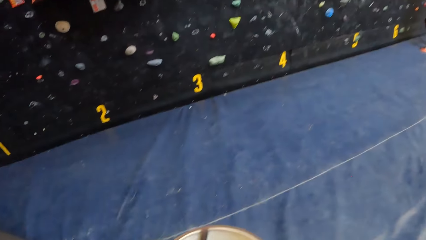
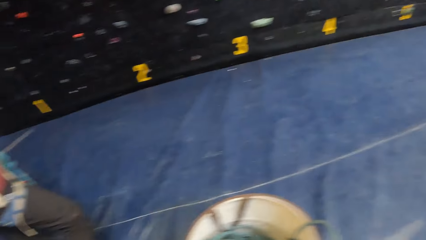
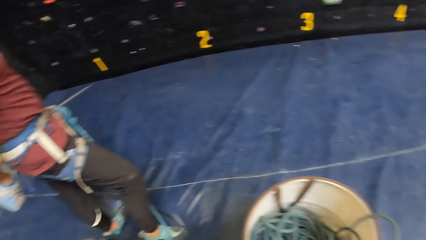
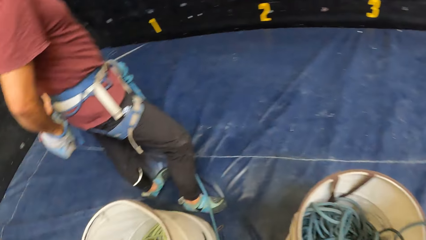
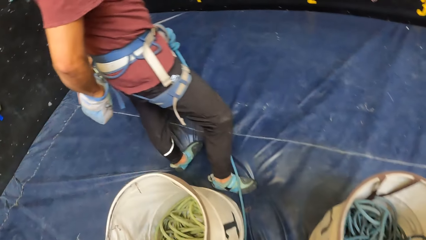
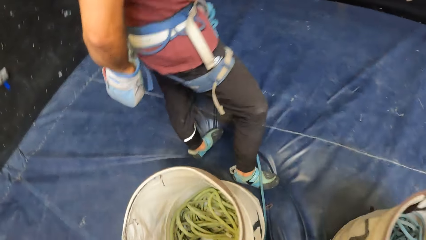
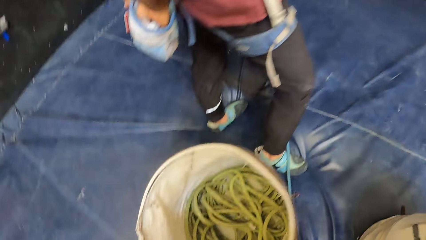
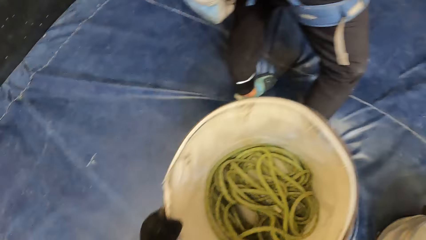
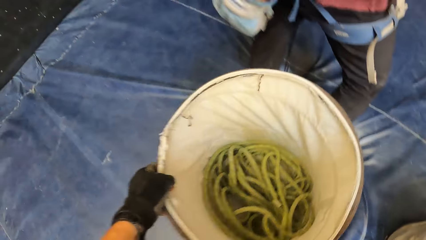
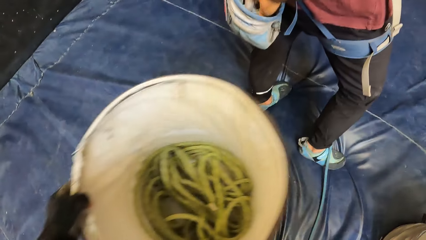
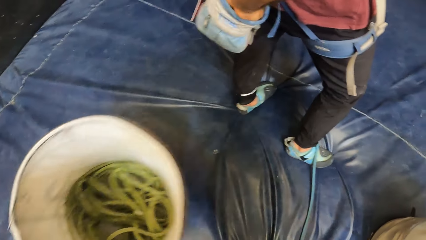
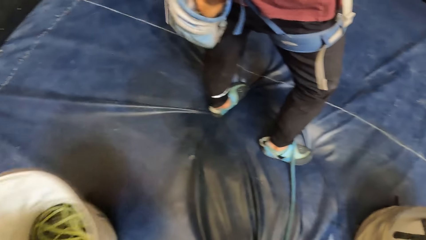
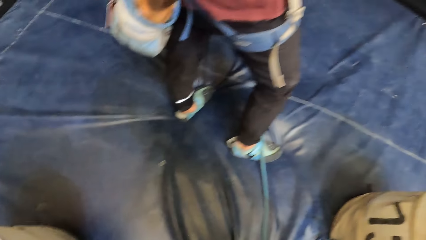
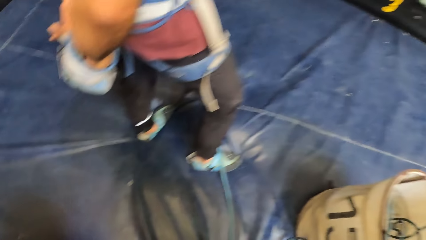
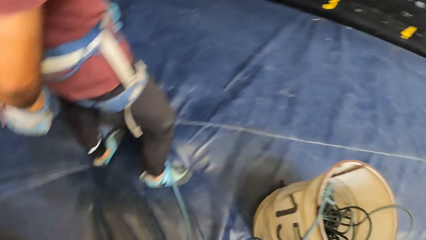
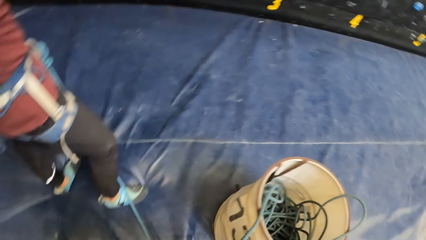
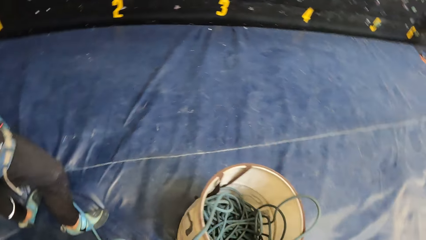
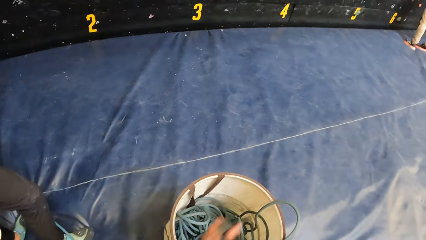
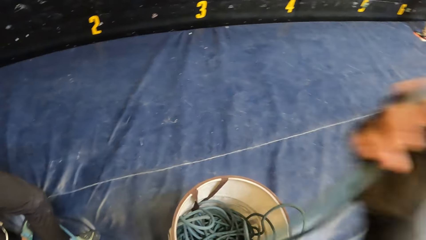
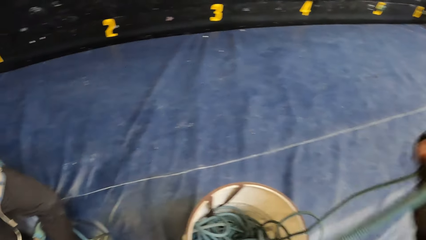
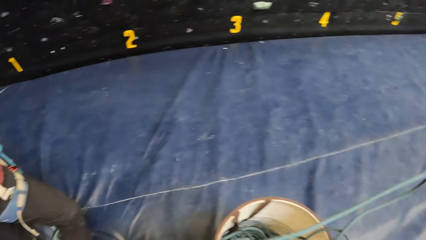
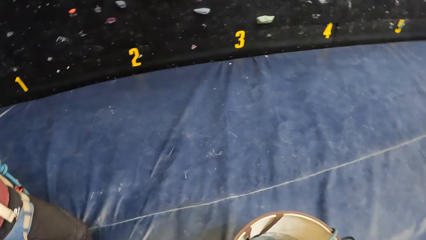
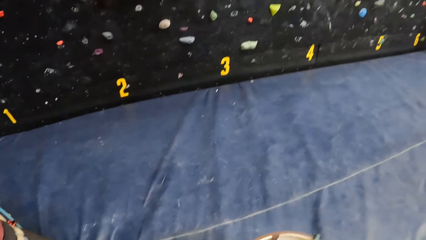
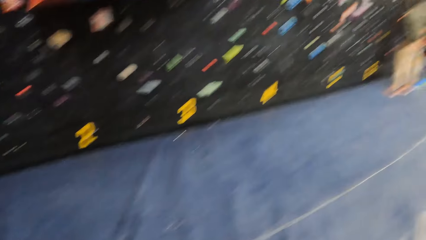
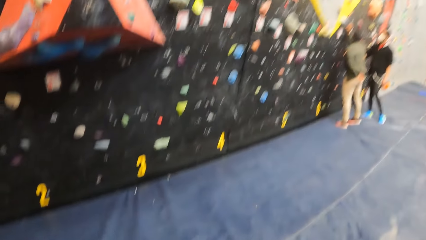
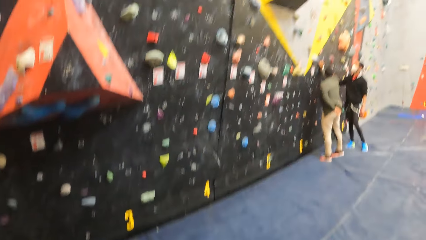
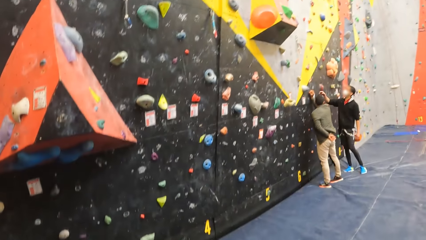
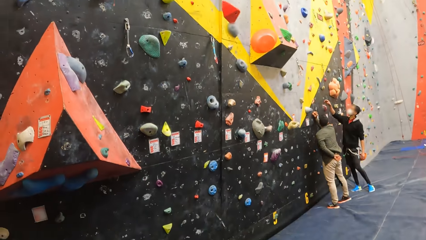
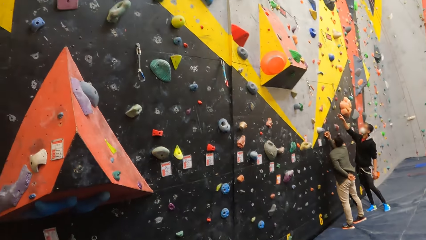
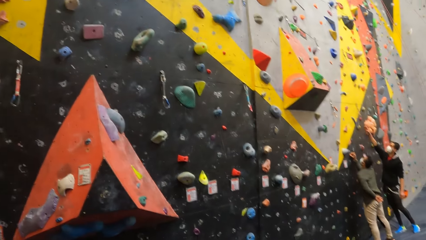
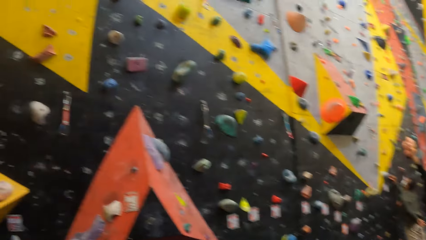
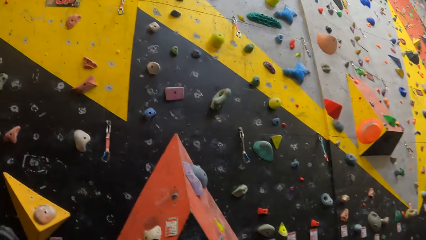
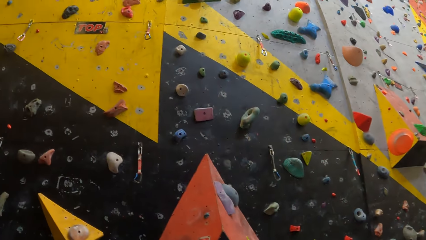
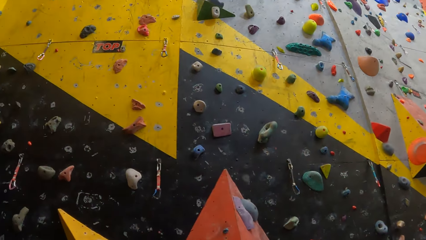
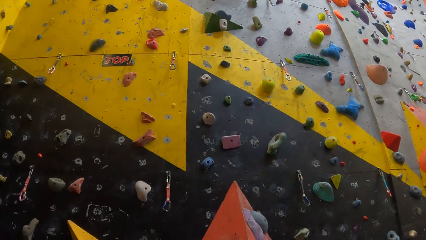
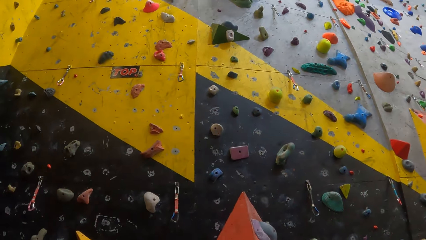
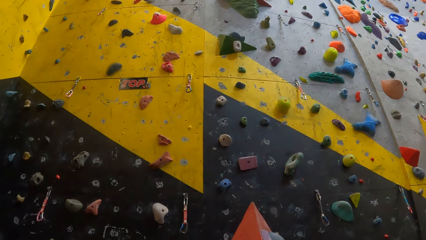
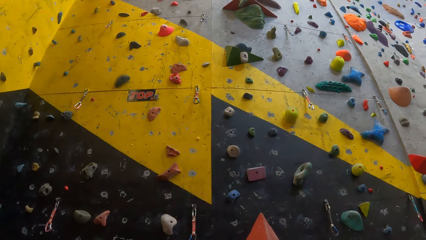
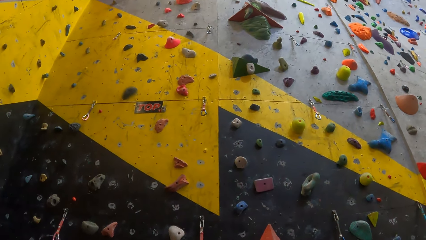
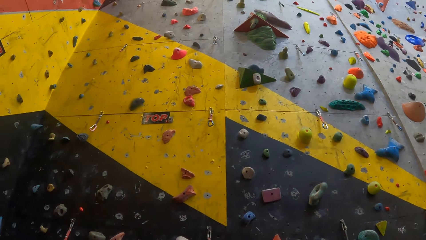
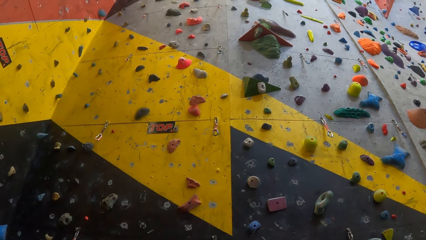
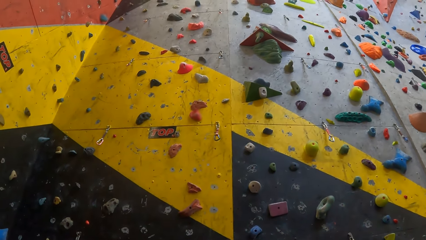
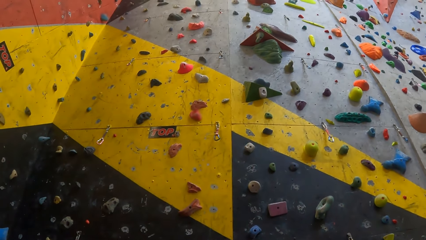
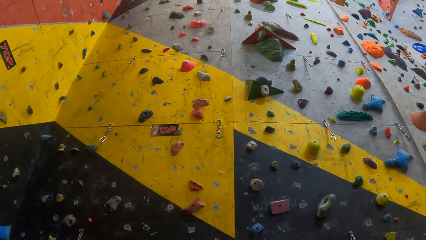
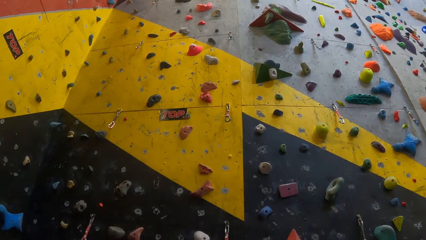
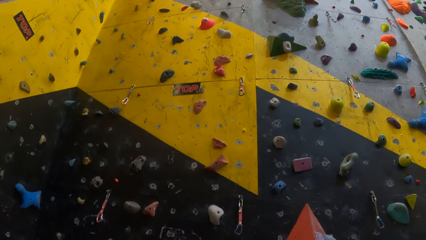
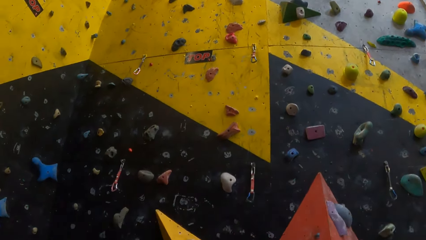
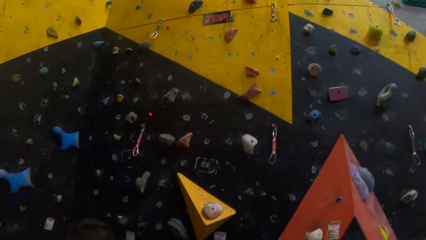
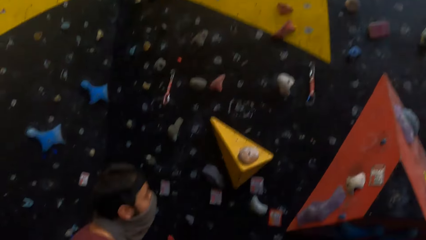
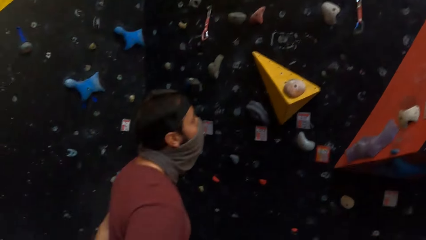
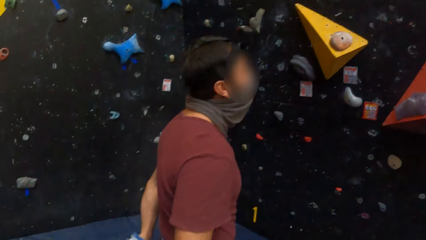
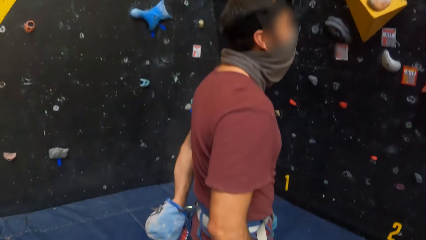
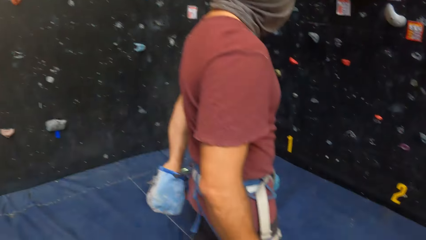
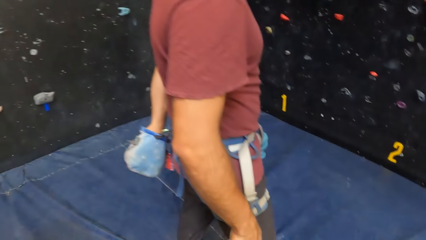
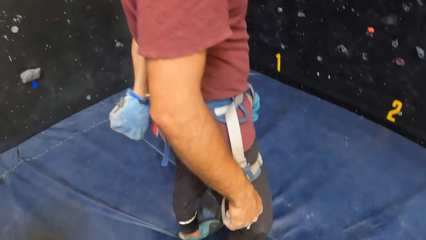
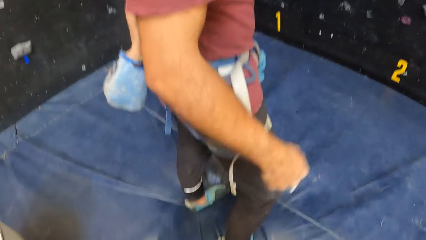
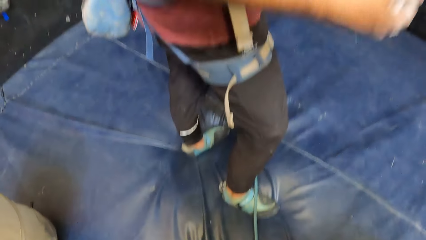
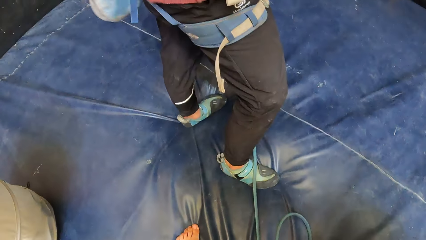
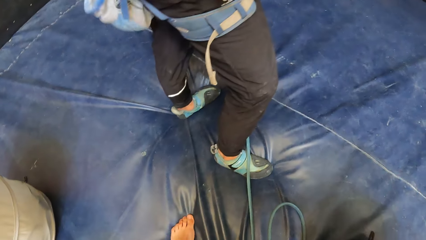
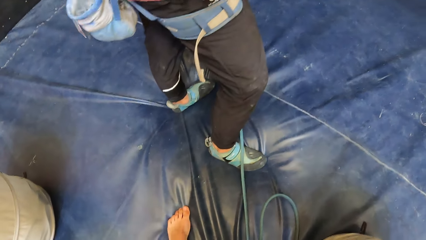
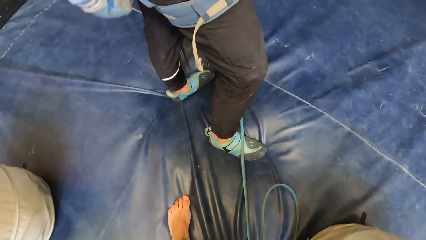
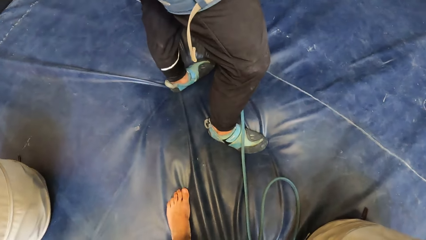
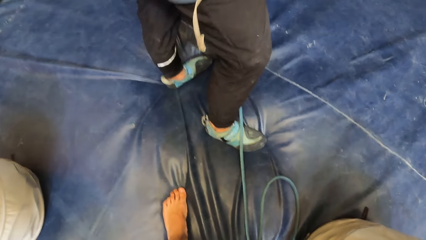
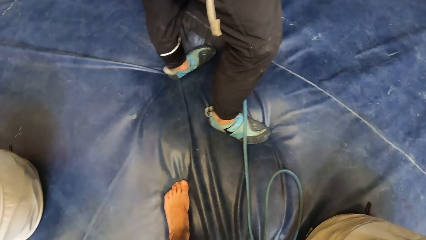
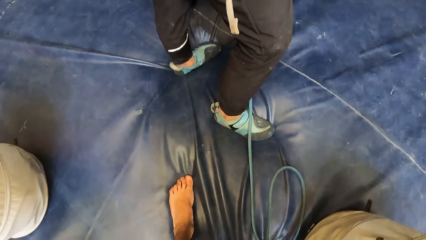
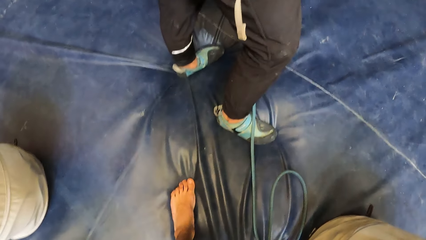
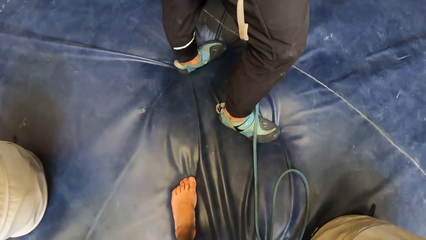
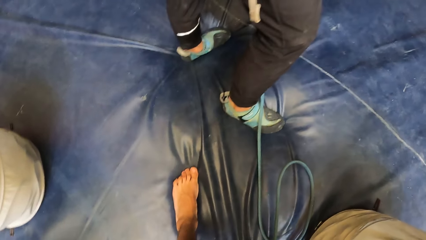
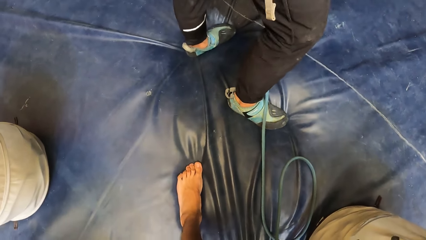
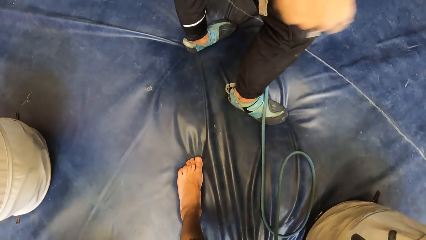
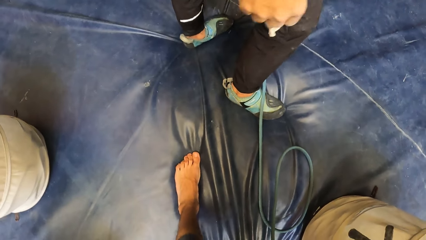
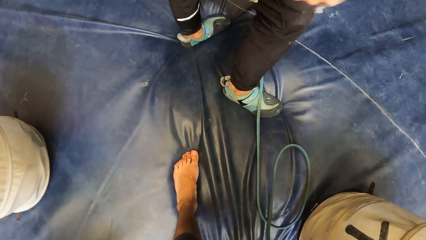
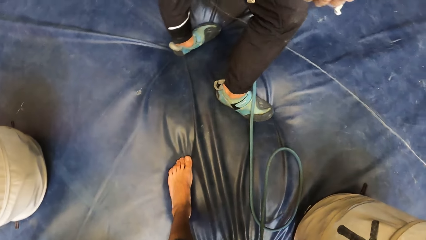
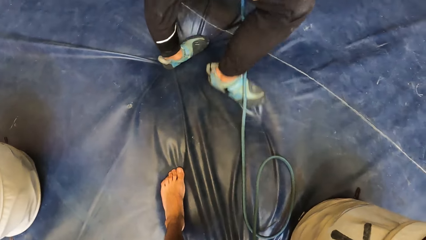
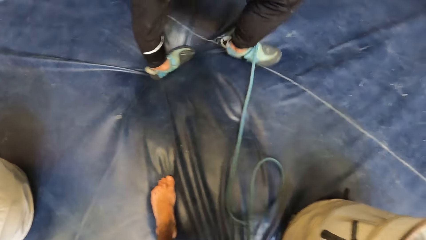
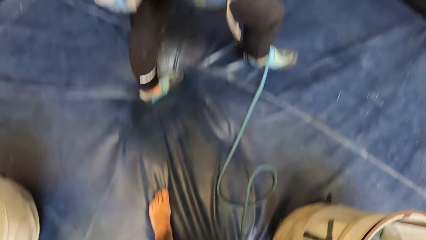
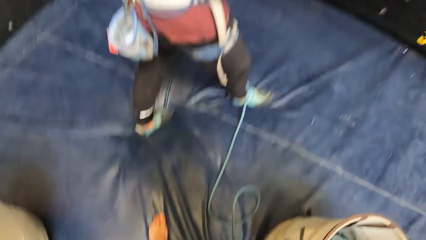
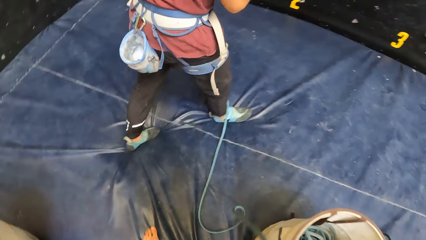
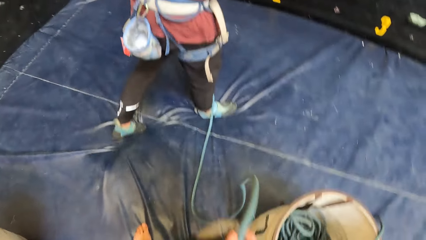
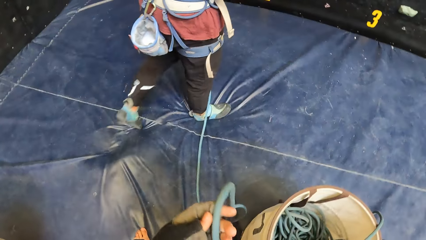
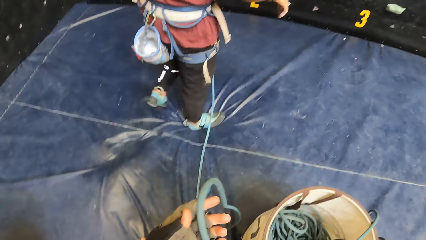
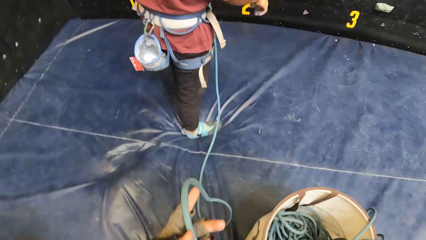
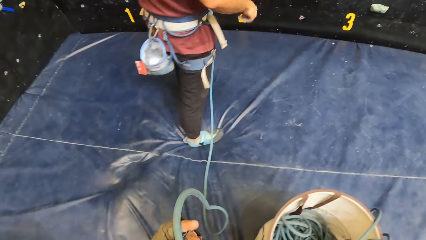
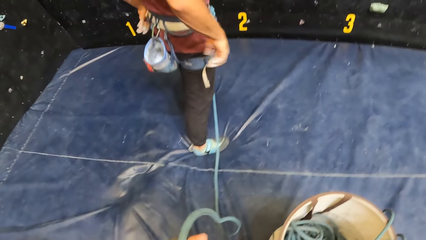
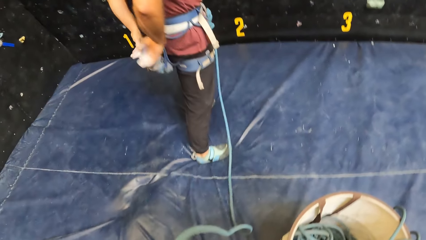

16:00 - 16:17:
The camera wearer moves the bucket on the floor aside with the left hand. They look around. They pull the rope with the right hand. They look around. A man points at the indoor climbing wall. The camera wearer looks at the indoor climbing wall. They look at another man. The other man raises his right hand, drops his right hand and walks around.
